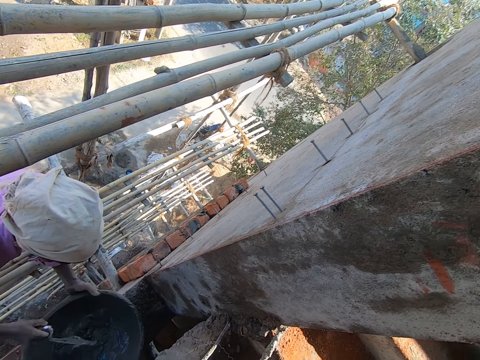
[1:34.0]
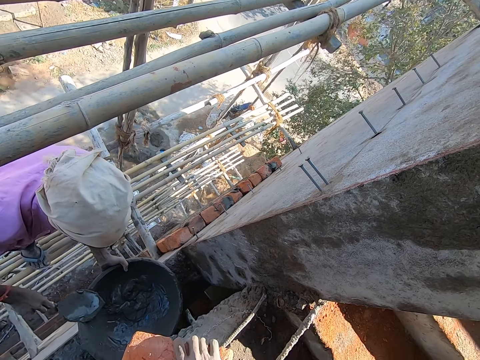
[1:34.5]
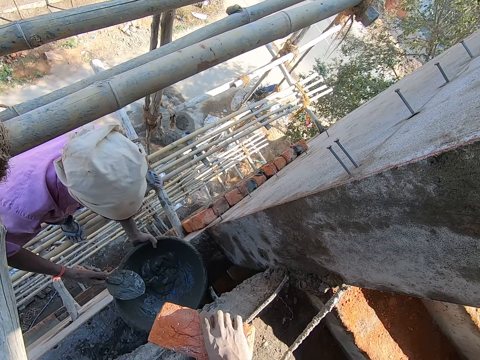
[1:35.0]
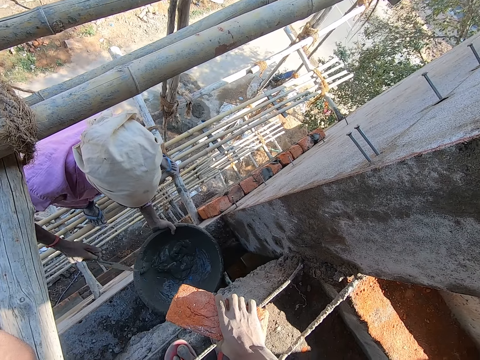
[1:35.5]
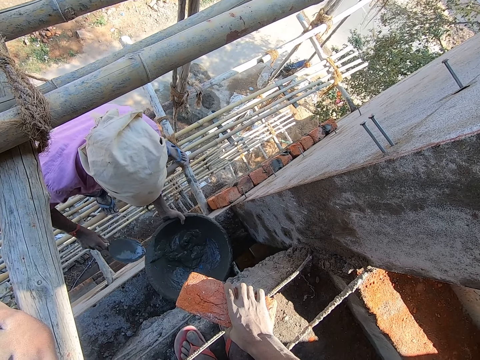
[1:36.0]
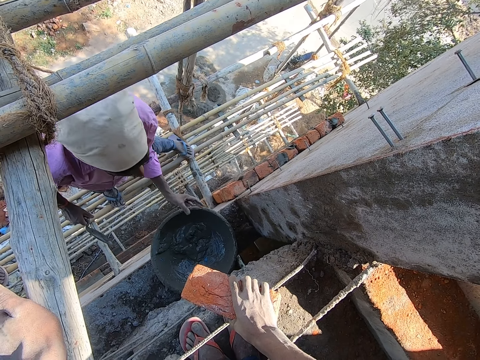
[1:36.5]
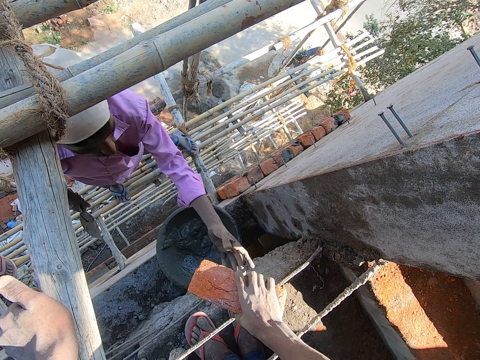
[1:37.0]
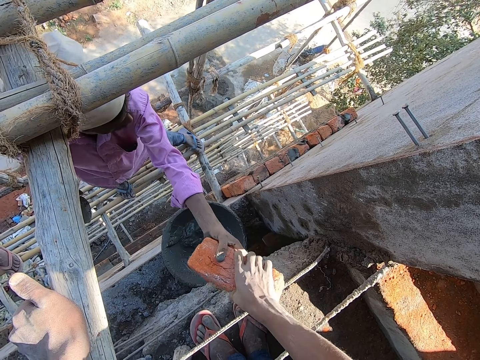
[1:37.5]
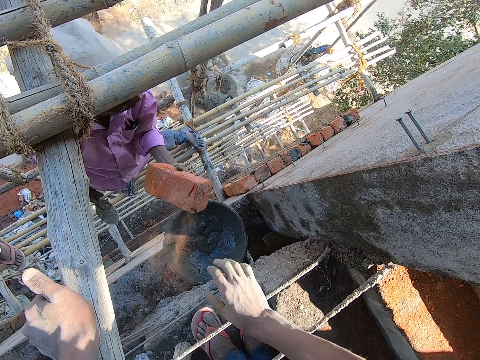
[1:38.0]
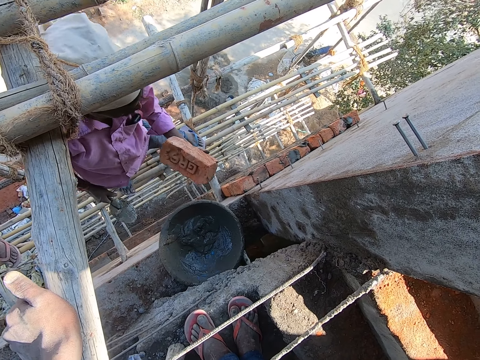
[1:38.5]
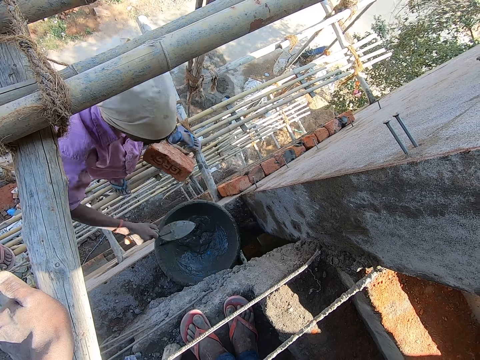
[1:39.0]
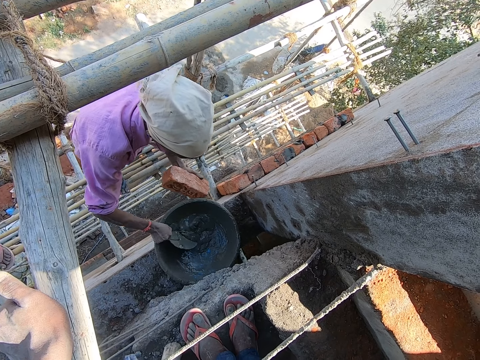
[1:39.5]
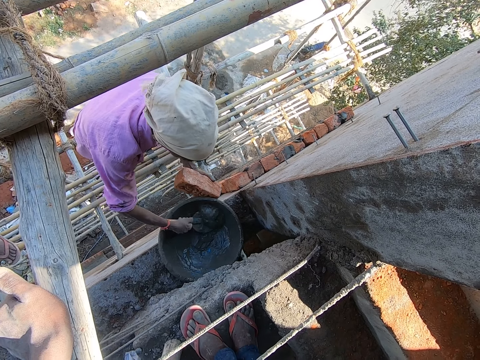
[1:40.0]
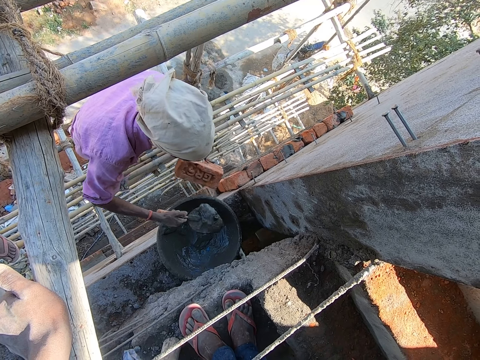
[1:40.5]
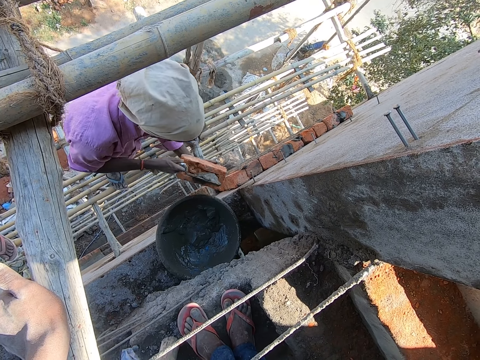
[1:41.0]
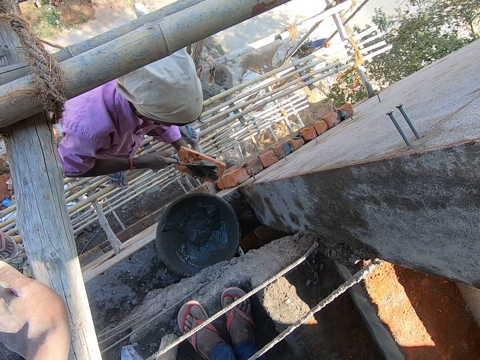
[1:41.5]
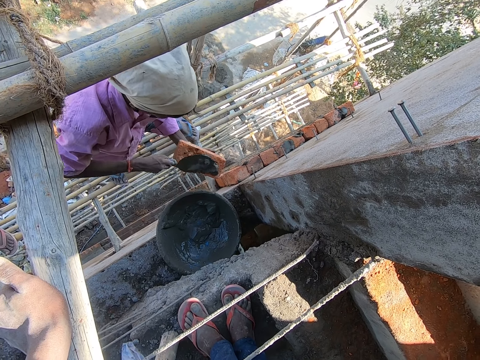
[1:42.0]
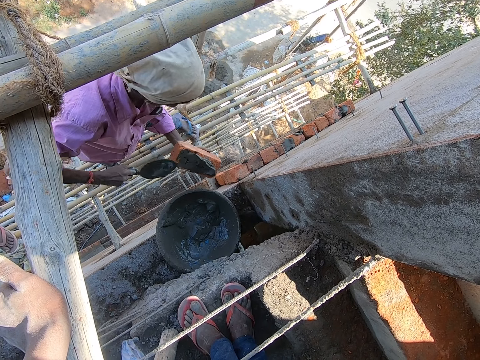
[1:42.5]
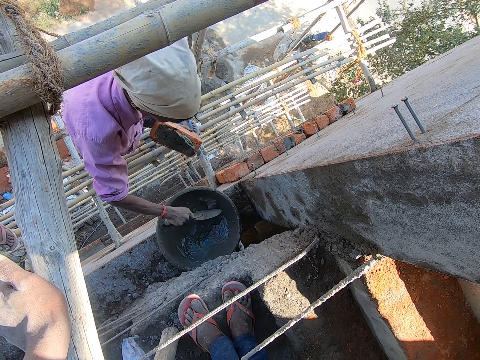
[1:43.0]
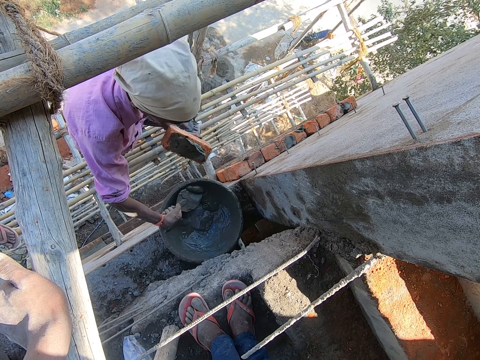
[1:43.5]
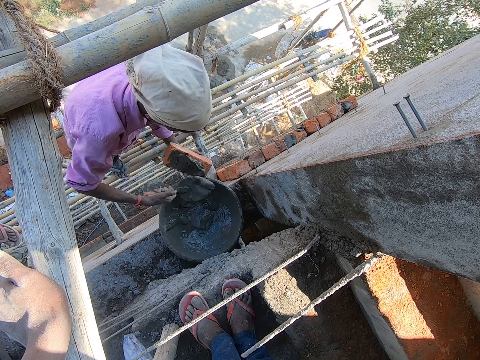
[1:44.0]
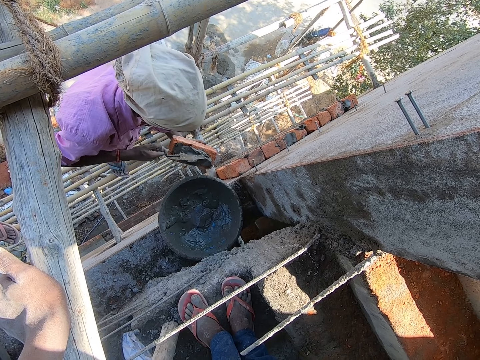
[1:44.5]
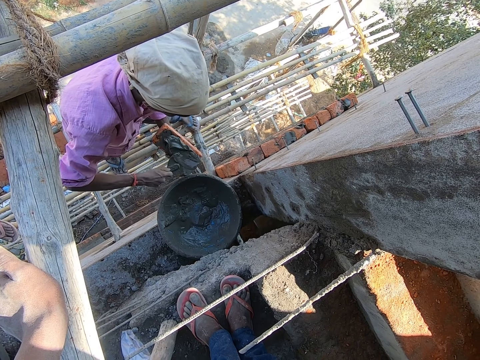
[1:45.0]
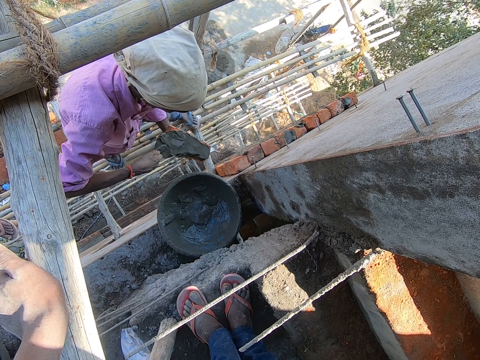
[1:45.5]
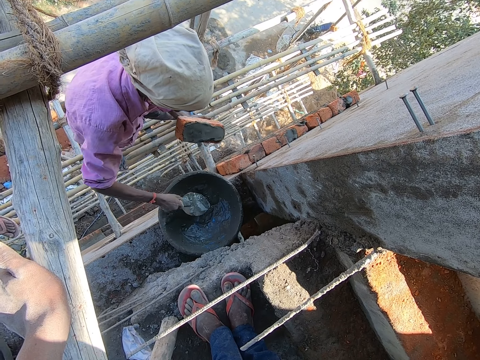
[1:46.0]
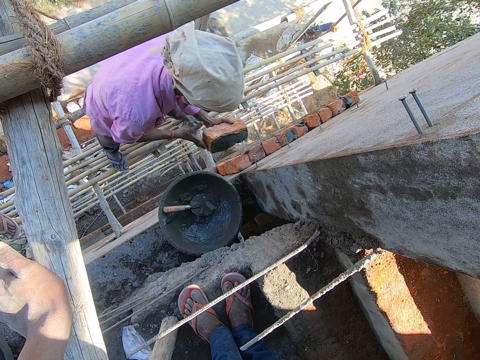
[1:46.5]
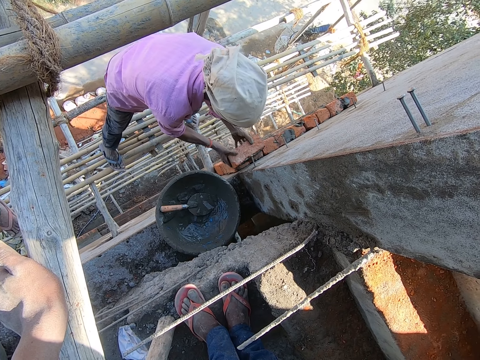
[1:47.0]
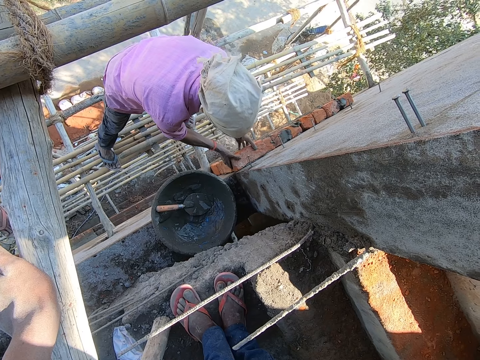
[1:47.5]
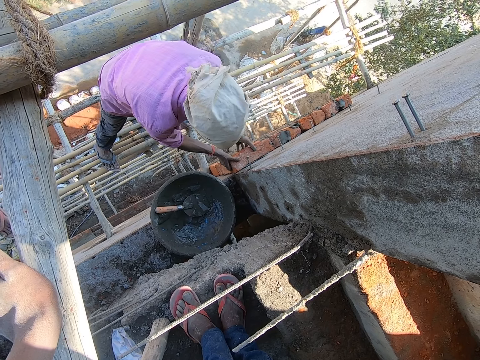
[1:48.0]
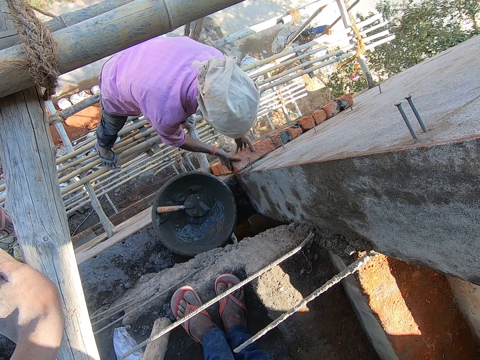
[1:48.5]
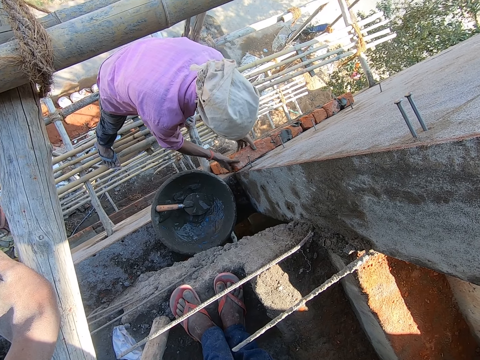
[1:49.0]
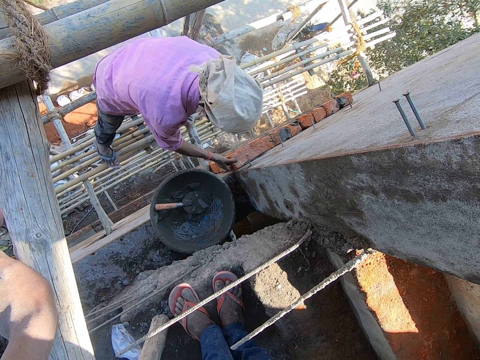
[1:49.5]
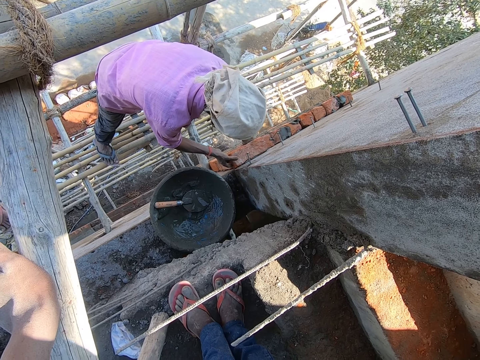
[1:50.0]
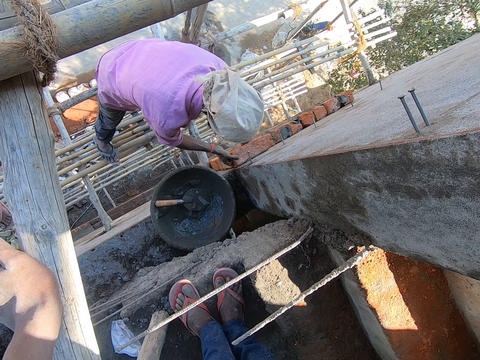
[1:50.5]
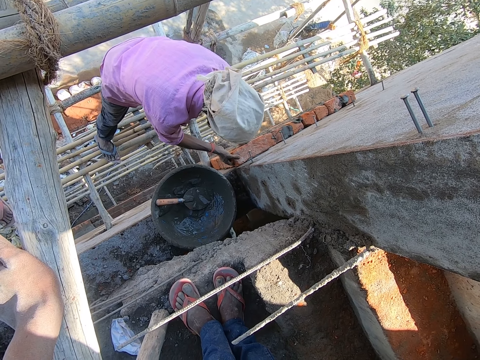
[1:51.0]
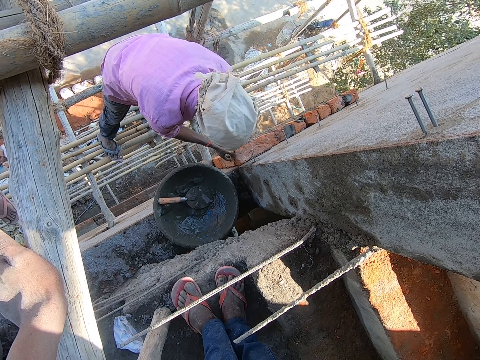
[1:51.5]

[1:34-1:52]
The man rubs the trowel in his right hand on the mortar pan. The man collects the brick from the camera wearer with his left hand. The man scoops concrete from the mortar pan with the trowel in his right hand and pours the concrete on the brick with the trowel in his right hand. The man scoops concrete from the mortar pan with the trowel in his right hand. The camera wearer stares at the man. The man pours the concrete on the brick with the trowel in his right hand, drops the trowel in the mortar pan with his right hand, holds the brick with his hands, and lays the brick in his hands on the wall. The man hits the brick with his left hand.

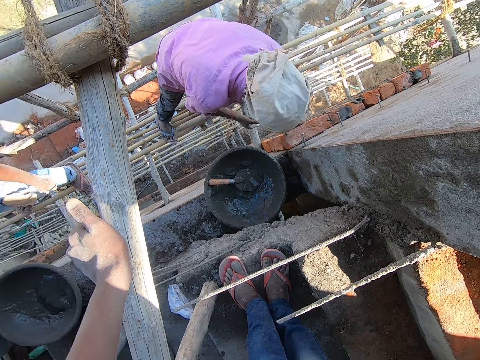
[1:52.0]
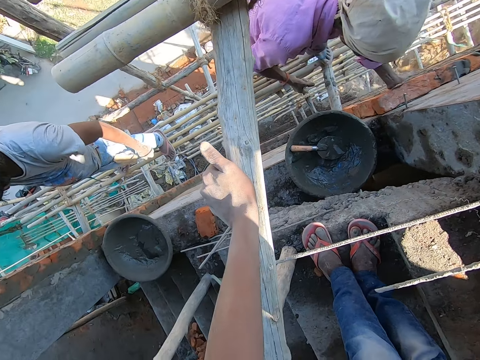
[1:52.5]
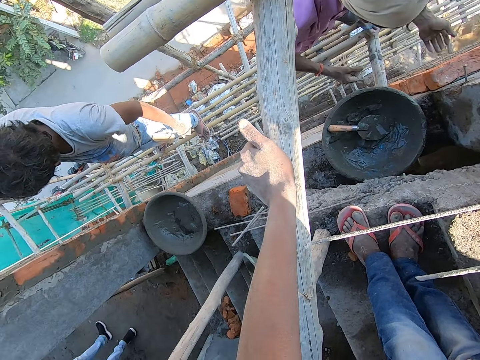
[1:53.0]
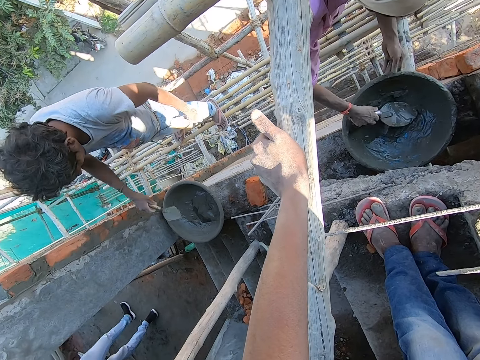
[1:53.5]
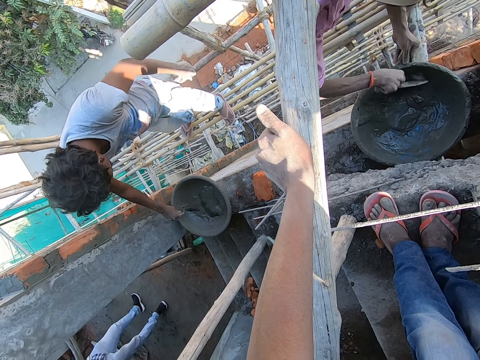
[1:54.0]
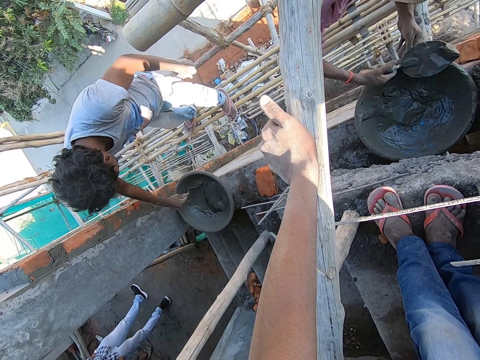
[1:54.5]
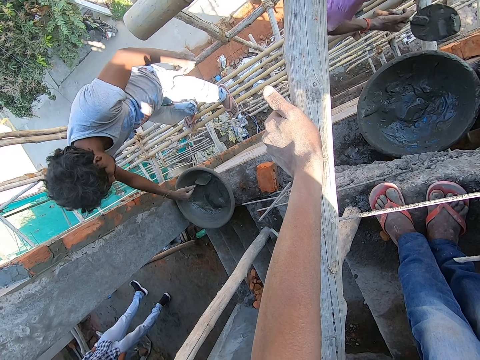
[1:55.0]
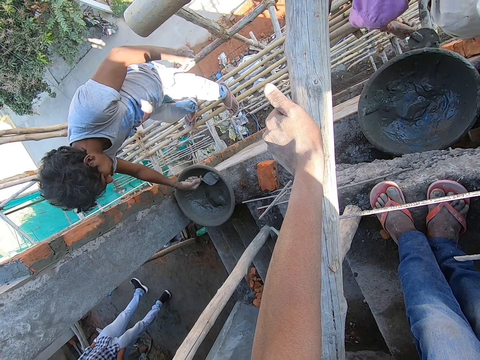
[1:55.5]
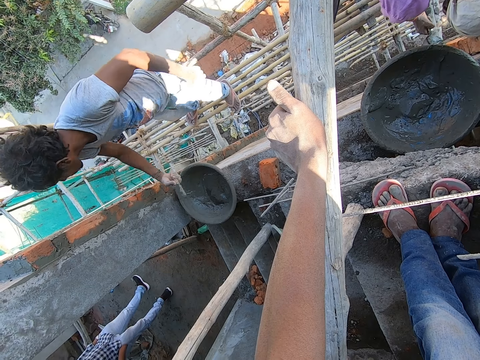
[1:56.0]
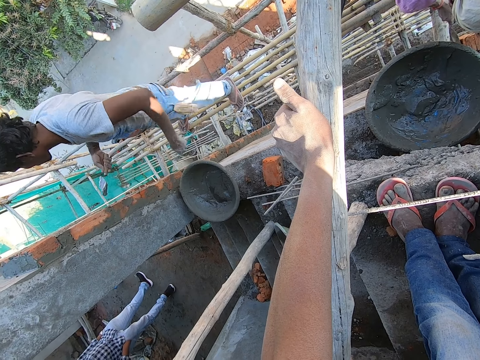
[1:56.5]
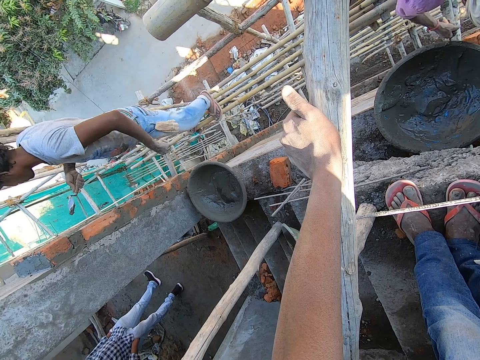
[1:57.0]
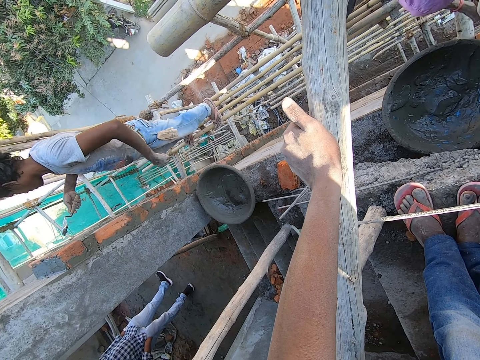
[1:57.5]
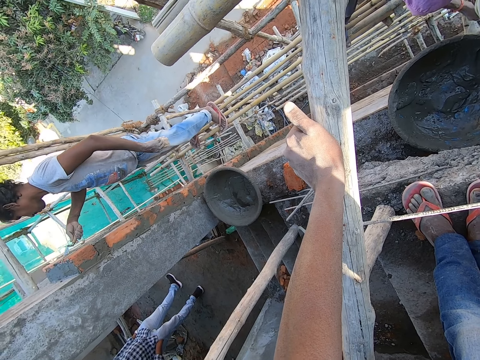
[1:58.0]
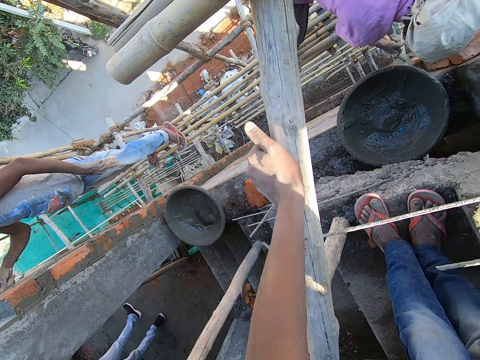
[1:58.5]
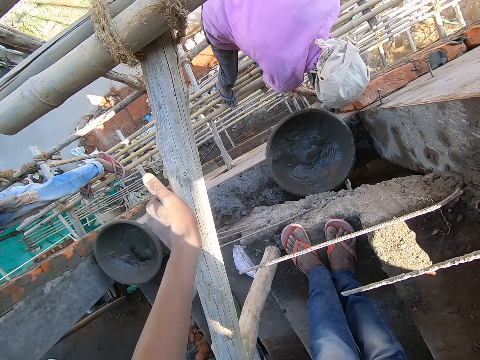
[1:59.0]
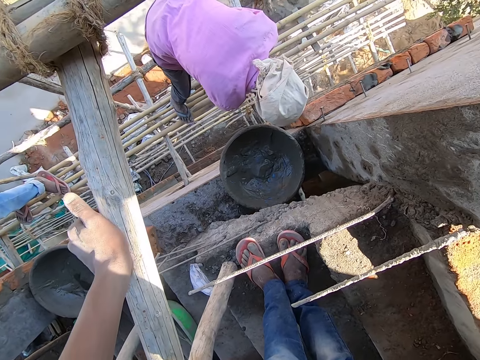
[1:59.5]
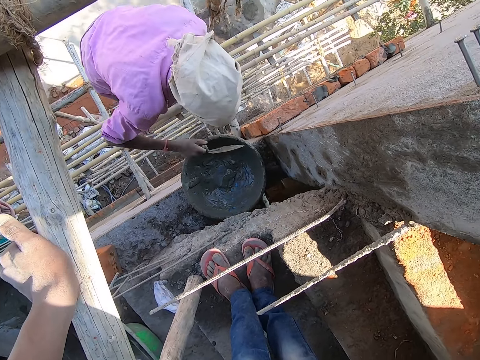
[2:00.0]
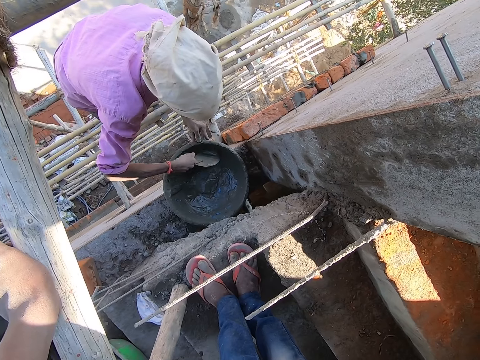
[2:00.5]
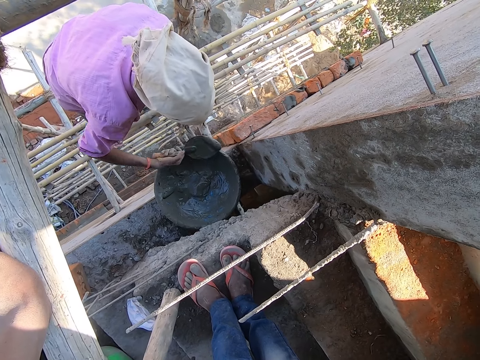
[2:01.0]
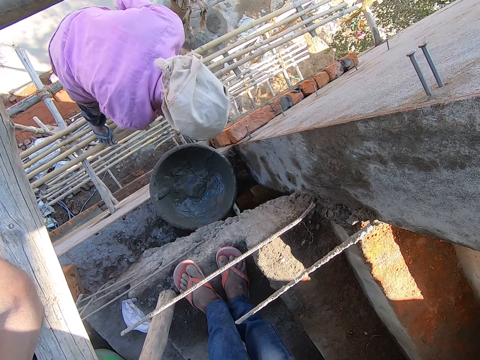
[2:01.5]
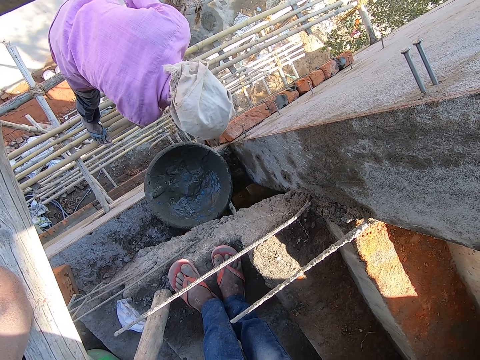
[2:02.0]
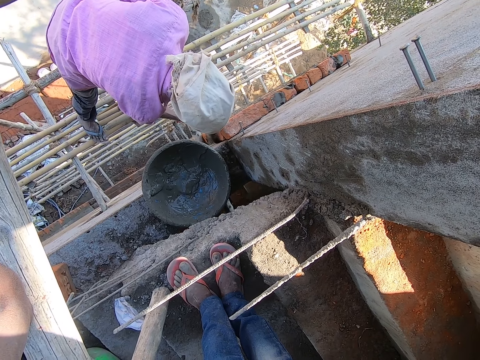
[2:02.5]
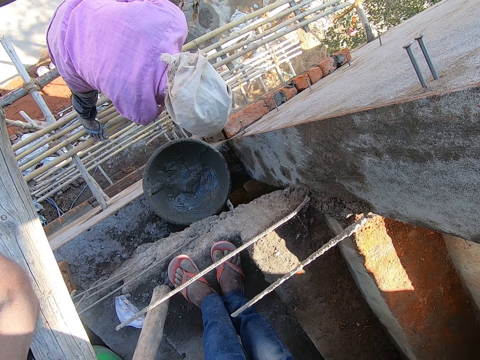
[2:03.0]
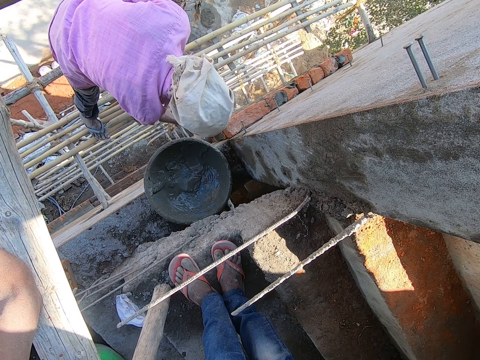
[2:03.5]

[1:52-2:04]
The camera wearer looks around. A man stands in the construction site. Another man picks the trowel from the mortar pan with his right hand and scoops concrete from the mortar pan with the trowel in his right hand. A third man scoops concrete from the mortar pan with the trowel in his right hand. The second man pours the concrete on the brick with the trowel in his right hand. The third man walks around and plasters the wall with the concrete on the trowel in his right hand. The camera wearer looks around. The second man scoops concrete from the mortar pan with the trowel in his right hand, pours the concrete on the brick with the trowel in his right hand, and applies cement on the wall.
